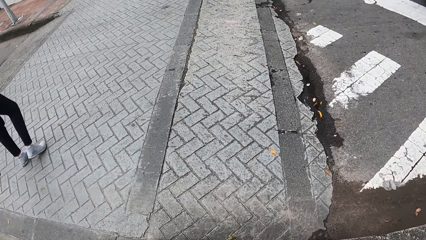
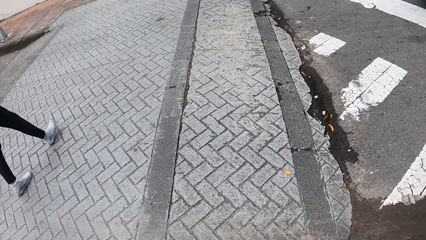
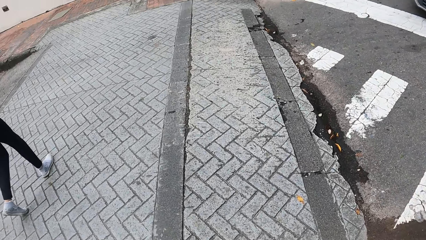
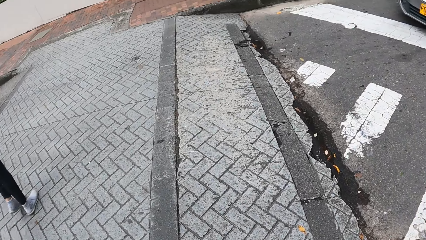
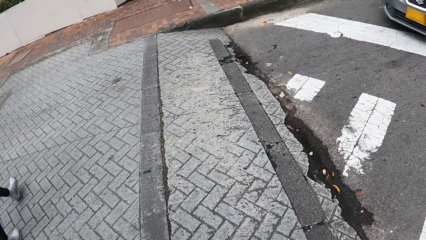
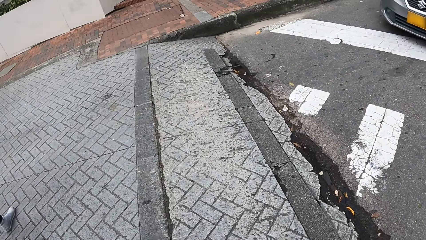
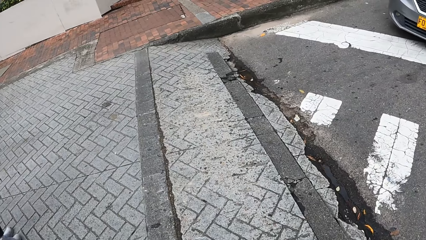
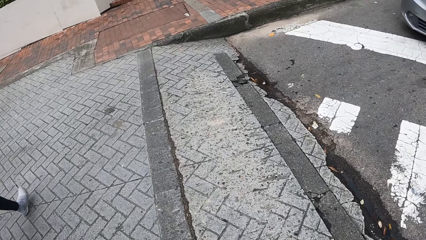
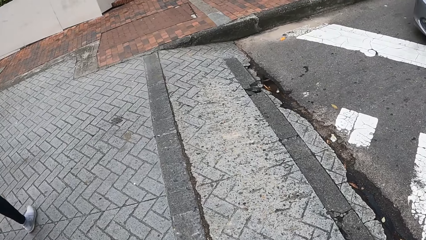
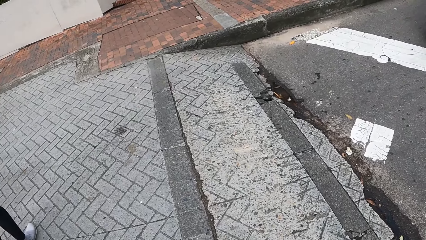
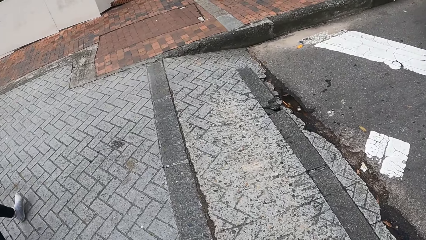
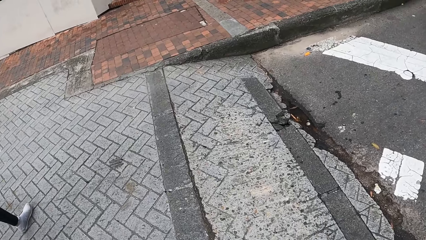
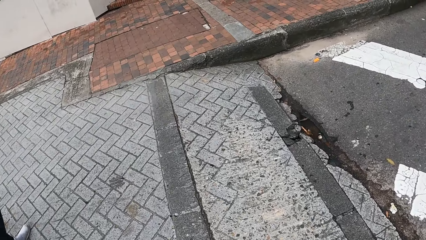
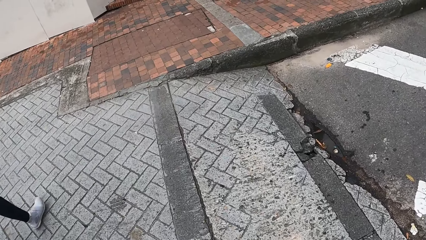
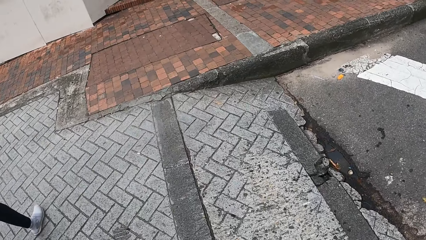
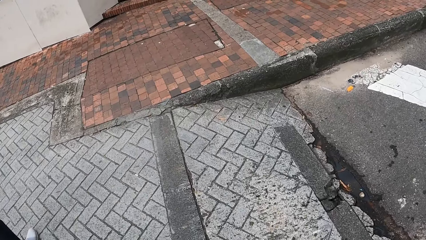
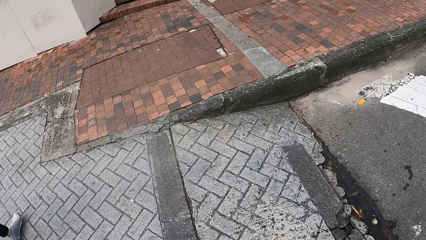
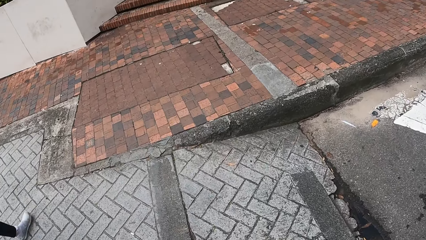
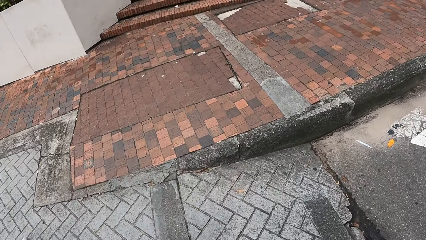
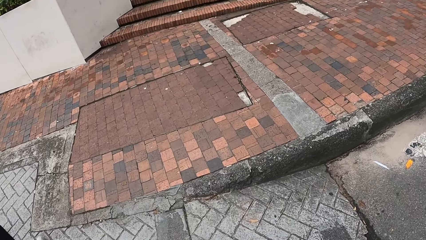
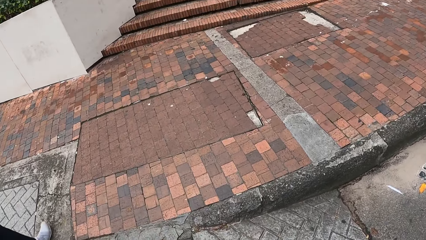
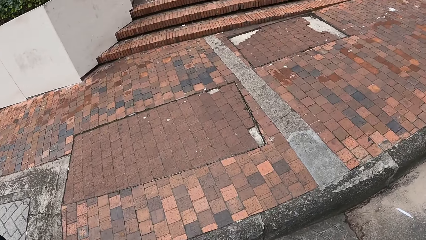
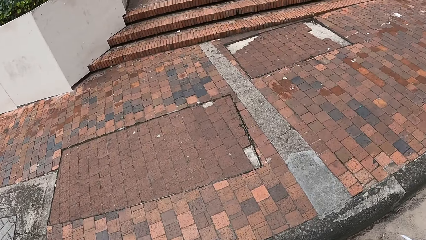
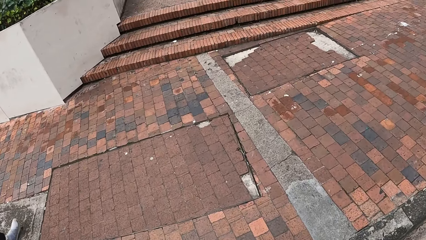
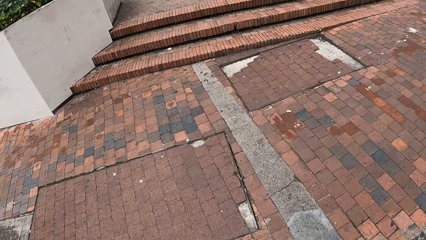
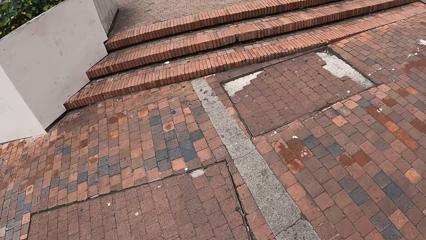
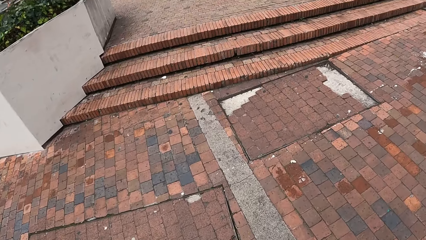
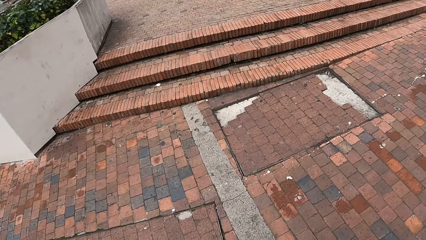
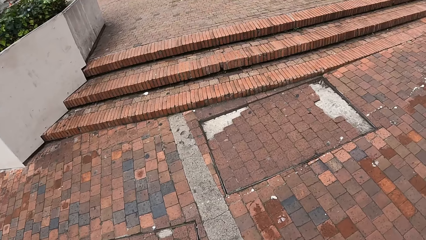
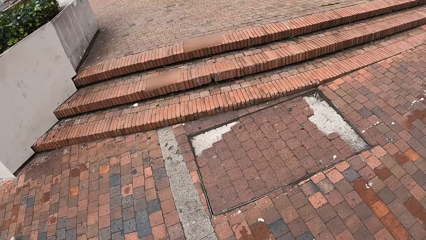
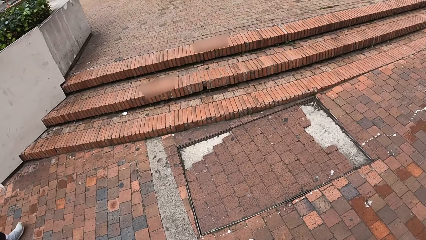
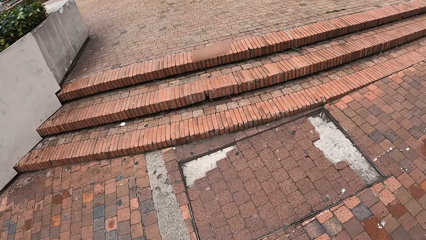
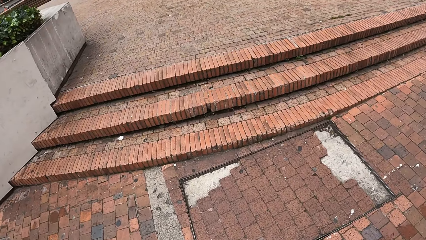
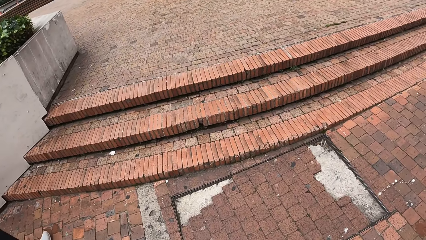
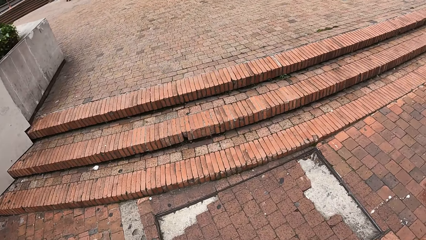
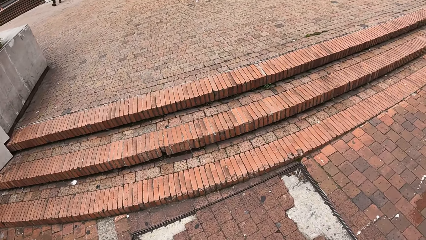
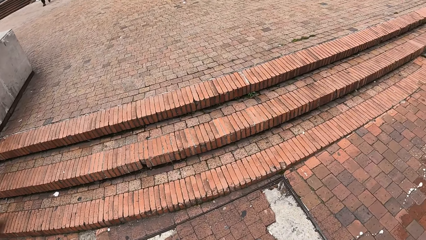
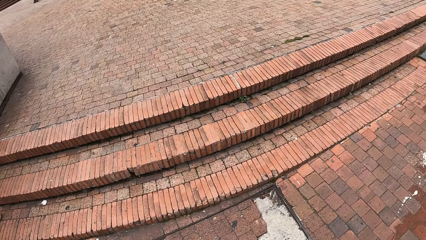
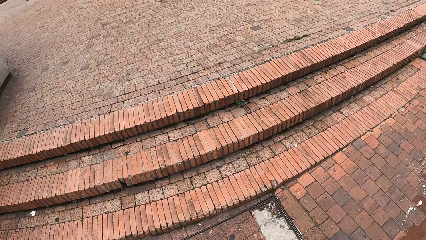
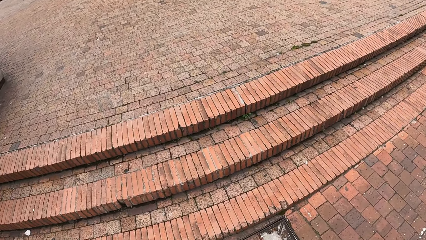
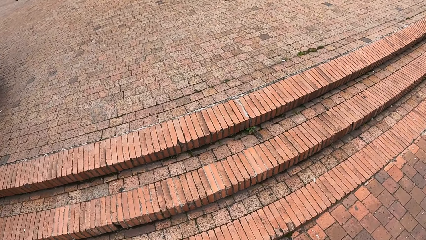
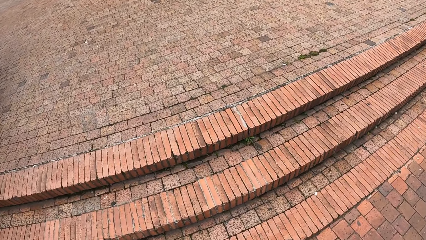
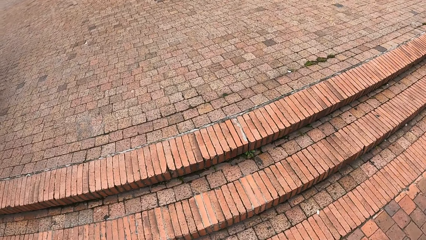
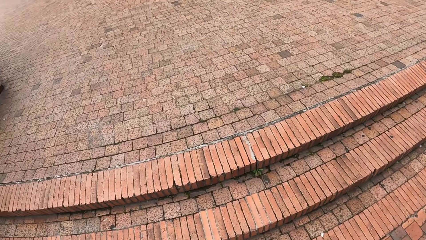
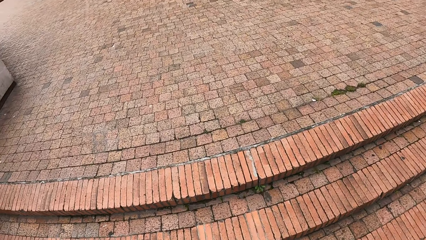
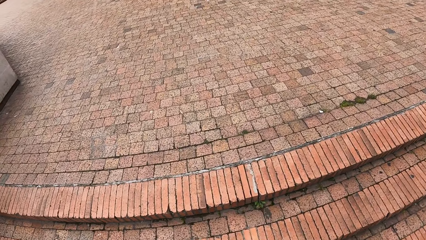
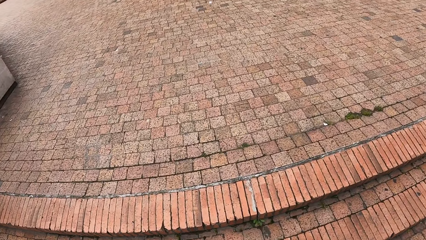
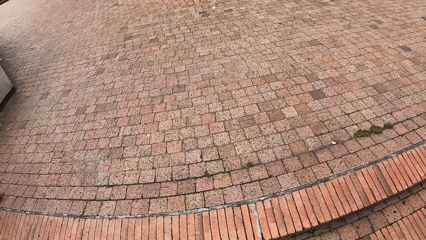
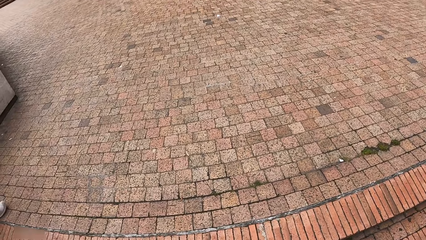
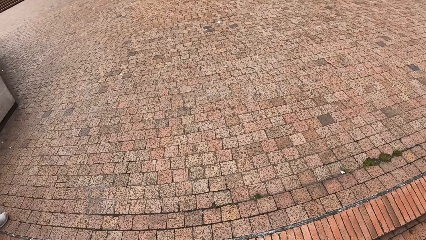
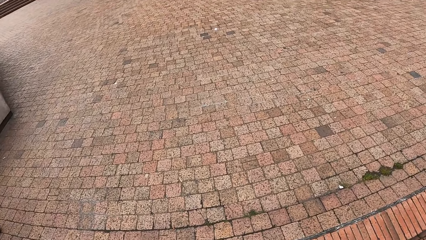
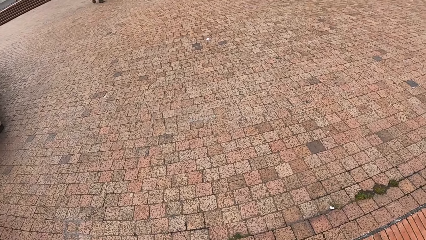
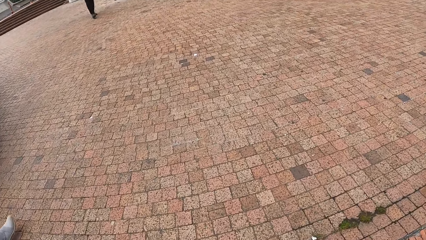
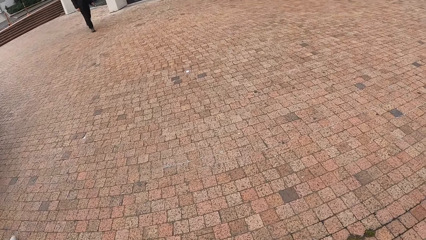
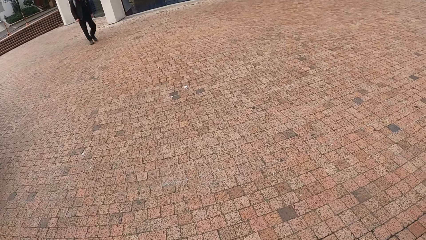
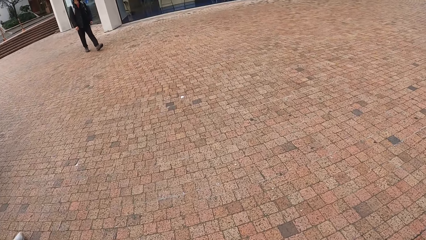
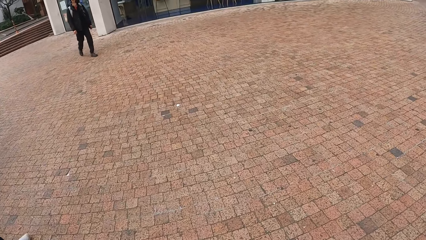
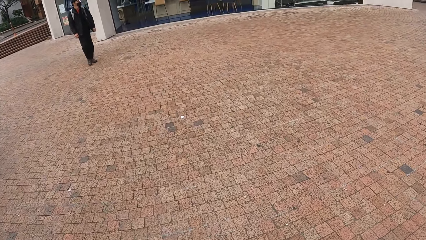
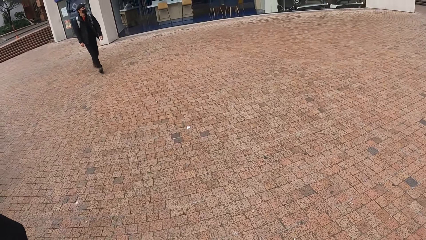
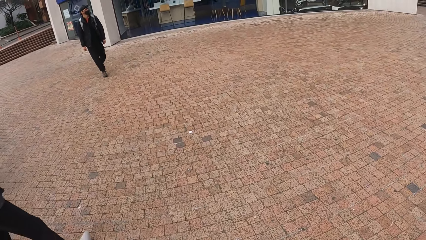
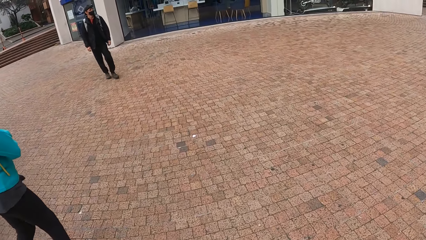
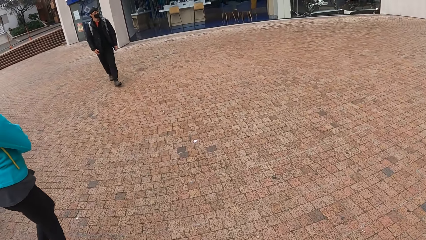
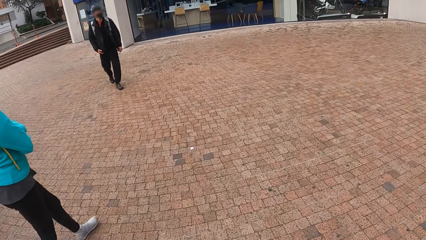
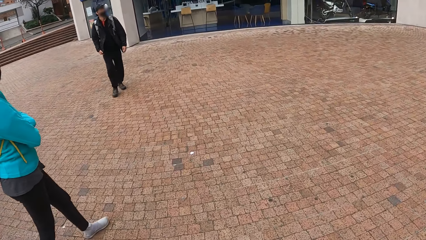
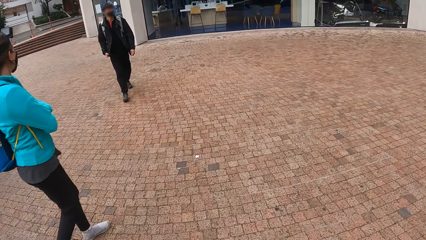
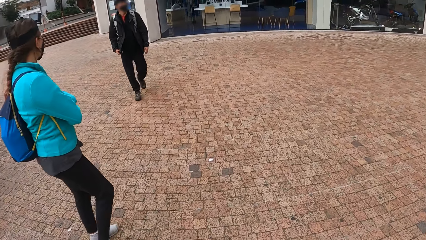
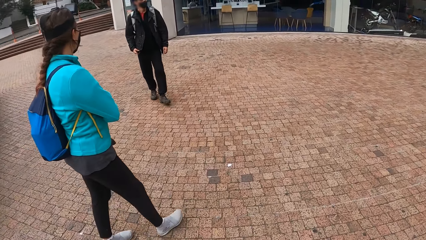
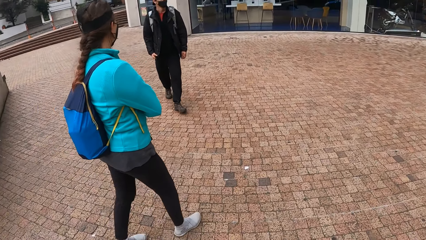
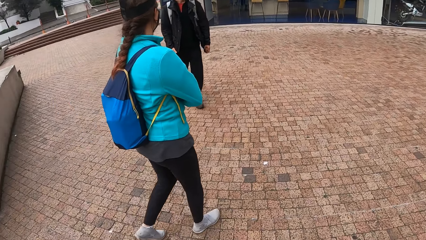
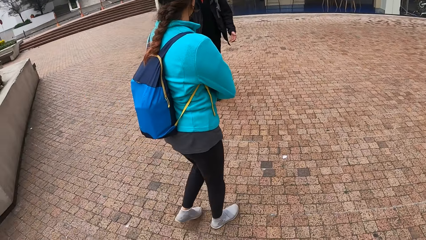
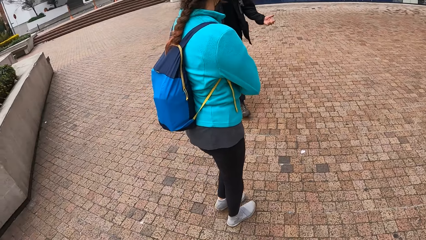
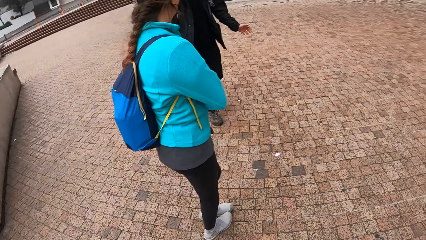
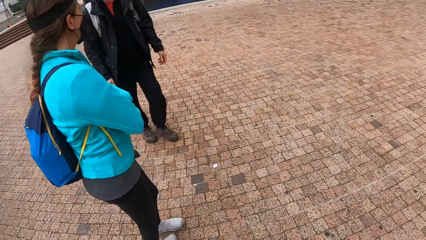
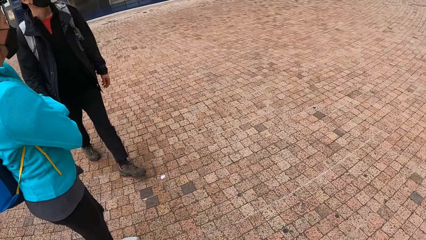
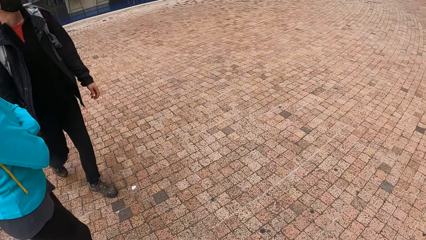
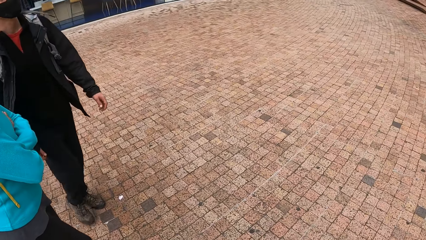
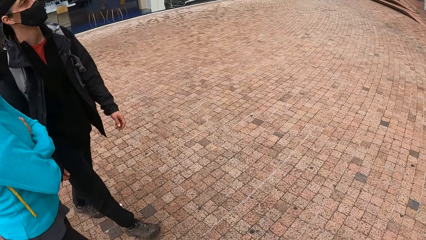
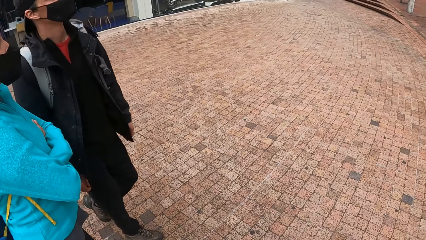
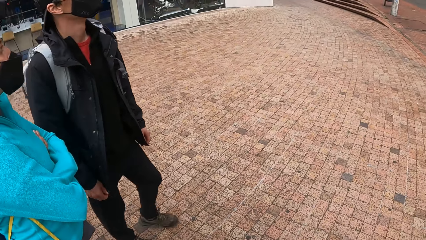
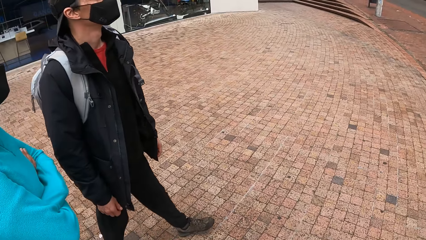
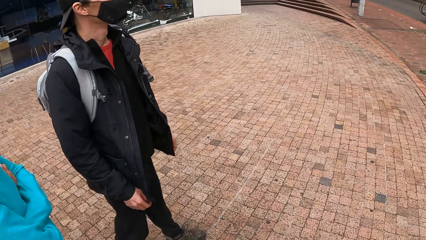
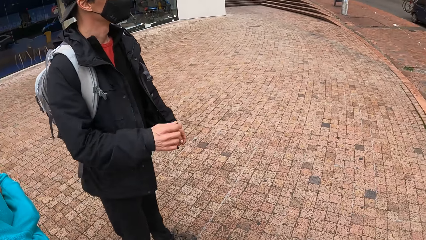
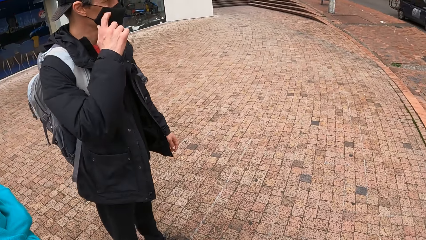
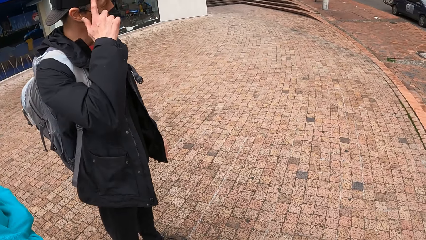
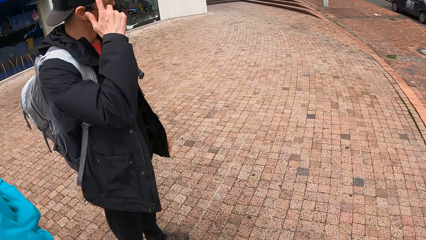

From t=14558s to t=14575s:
A man walks around.
